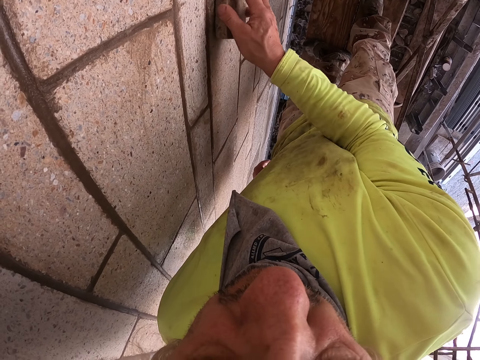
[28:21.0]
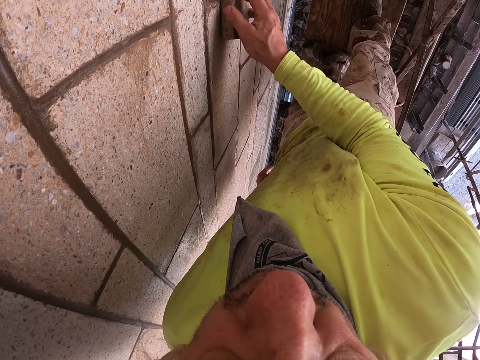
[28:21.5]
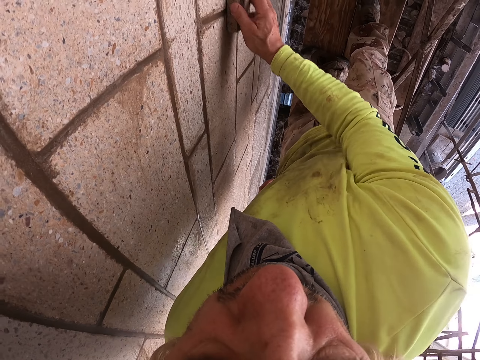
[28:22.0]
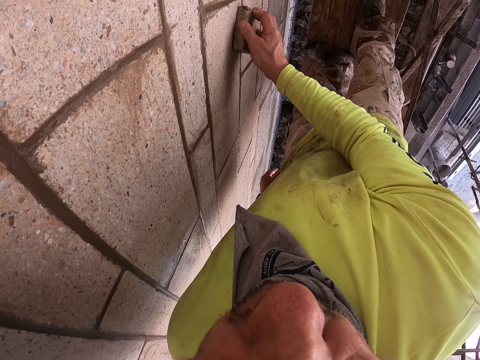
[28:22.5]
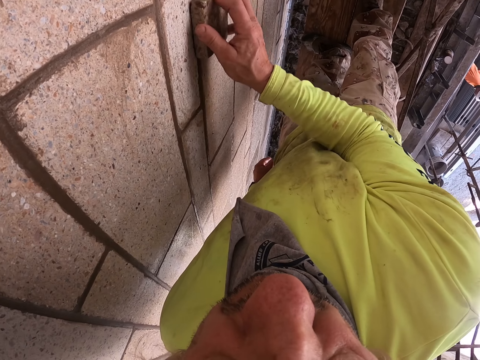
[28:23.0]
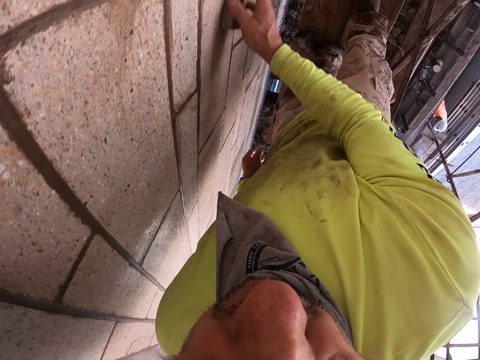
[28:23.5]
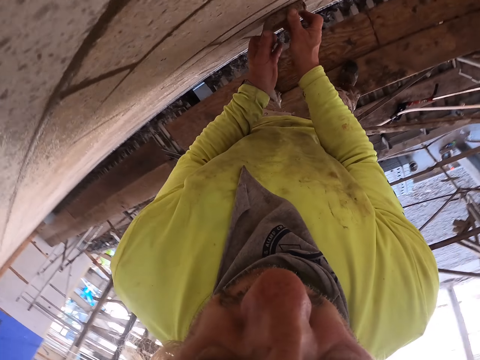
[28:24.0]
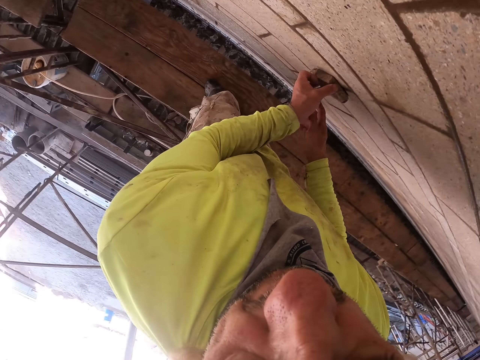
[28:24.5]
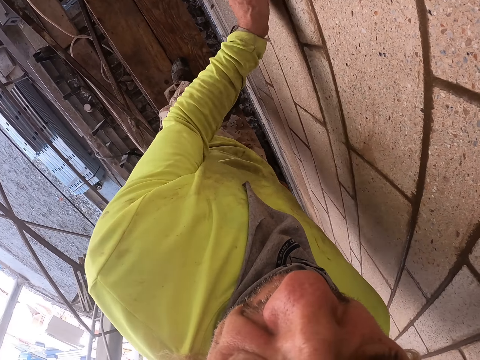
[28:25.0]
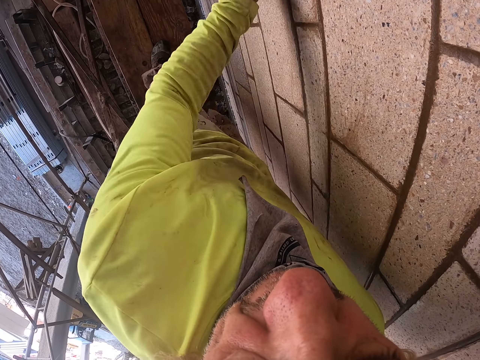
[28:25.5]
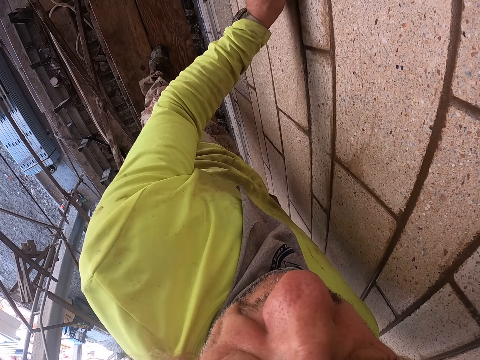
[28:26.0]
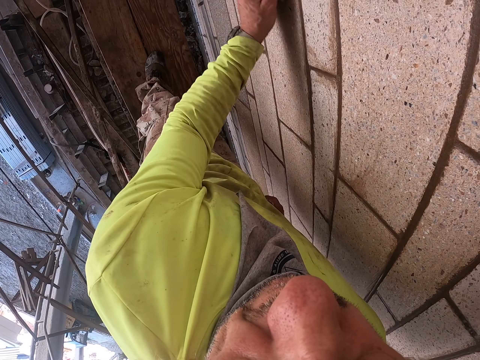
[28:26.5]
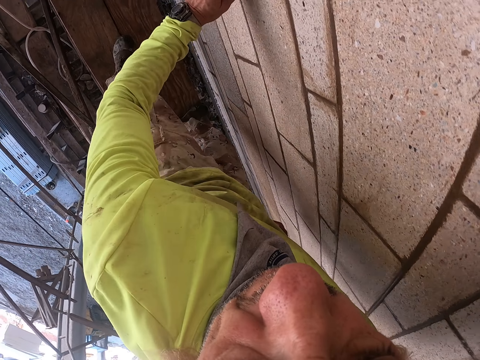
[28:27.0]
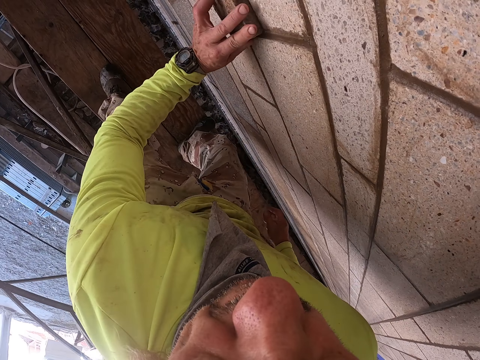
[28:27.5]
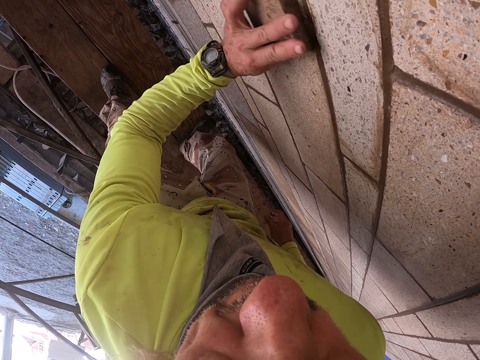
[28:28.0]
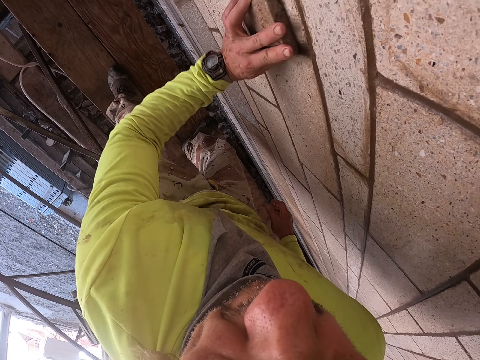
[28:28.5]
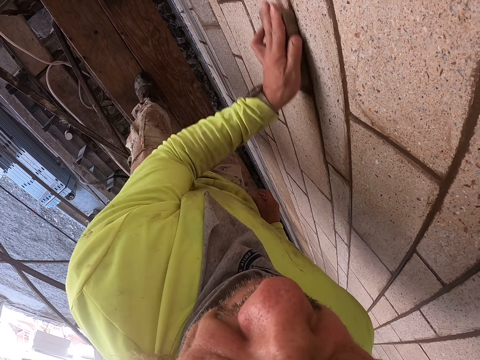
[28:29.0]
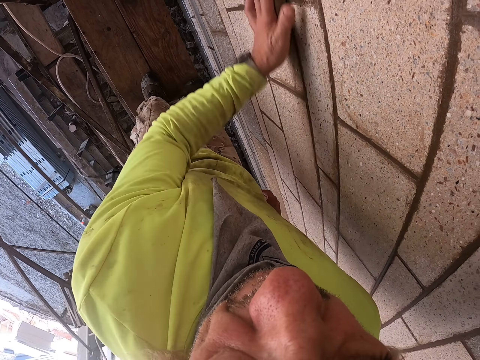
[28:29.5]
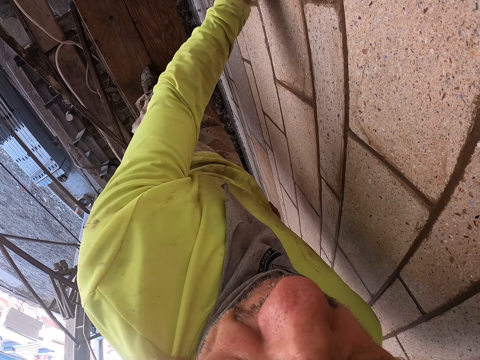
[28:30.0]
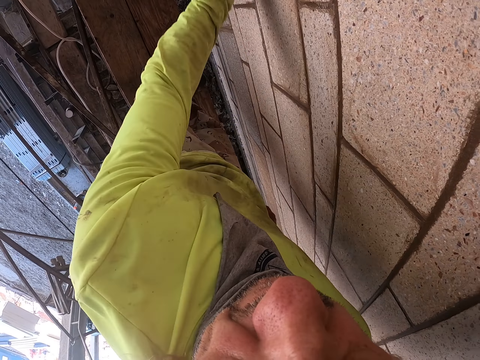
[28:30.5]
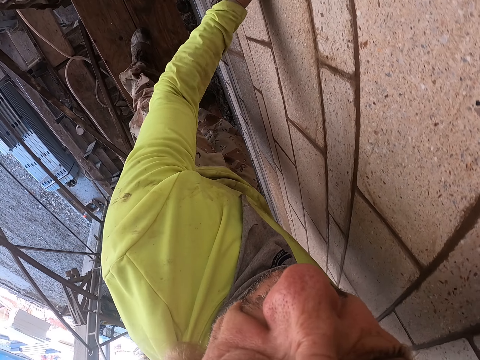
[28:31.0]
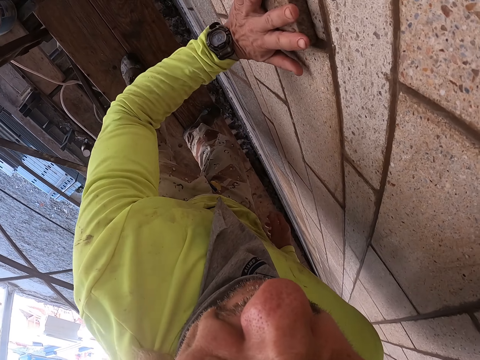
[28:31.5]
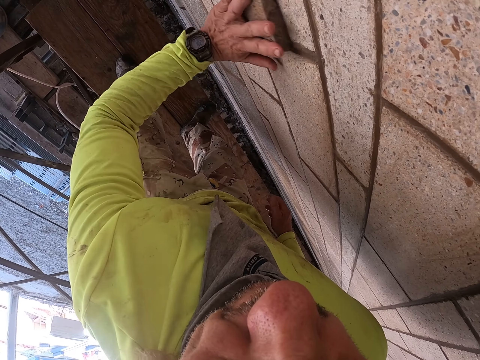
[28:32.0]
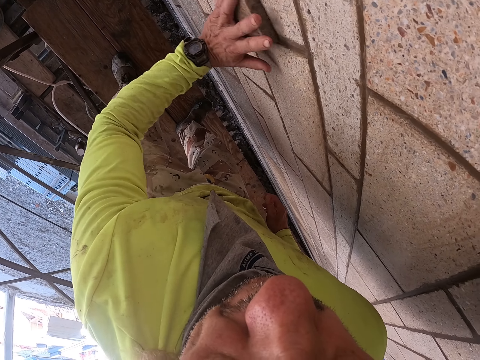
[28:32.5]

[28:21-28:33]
The camera wearer scrapes the wall with the right hand. They exchange the scrap stone into the left hand.

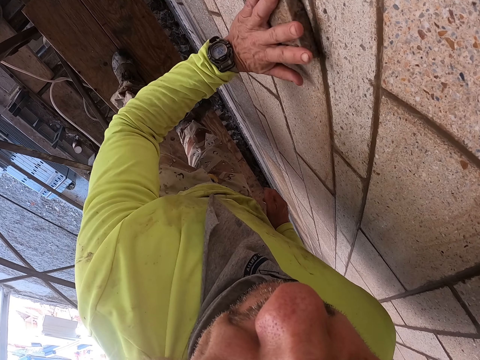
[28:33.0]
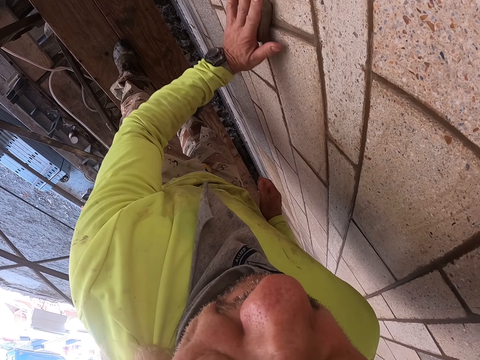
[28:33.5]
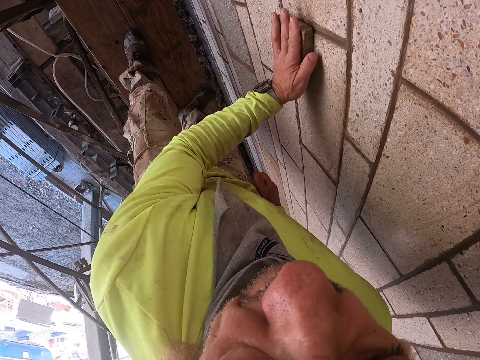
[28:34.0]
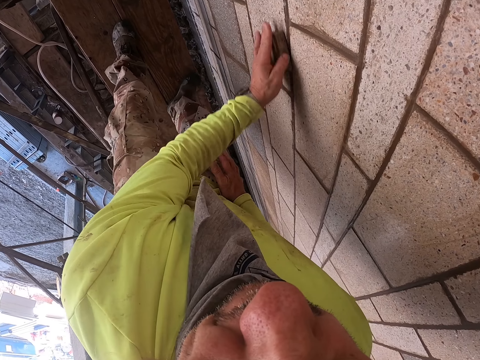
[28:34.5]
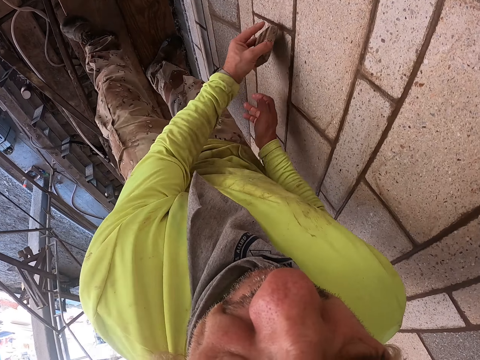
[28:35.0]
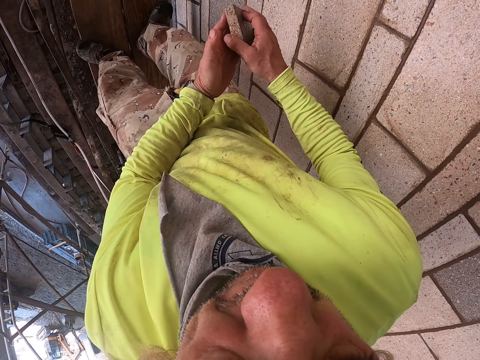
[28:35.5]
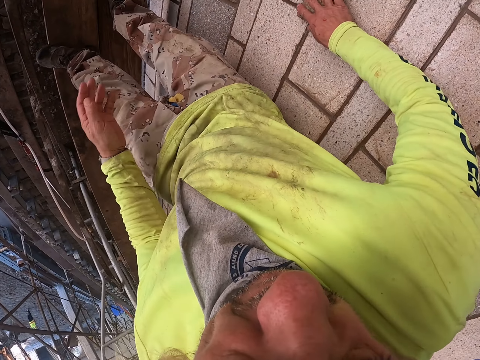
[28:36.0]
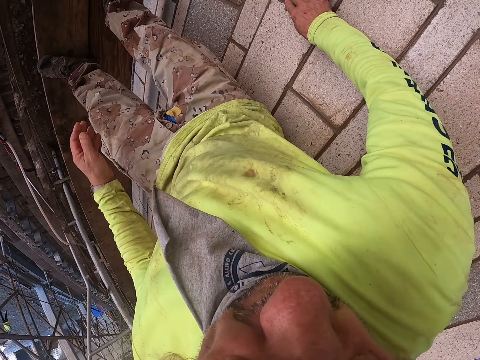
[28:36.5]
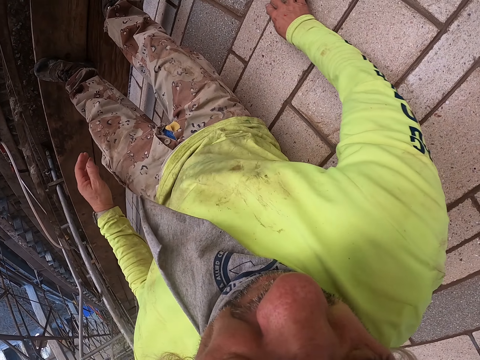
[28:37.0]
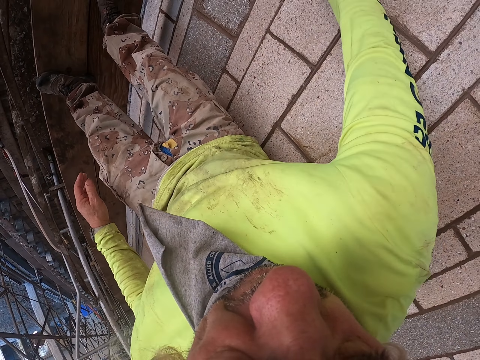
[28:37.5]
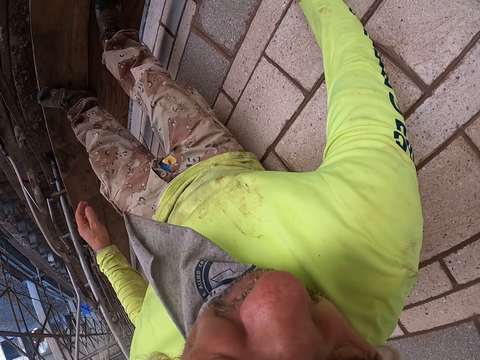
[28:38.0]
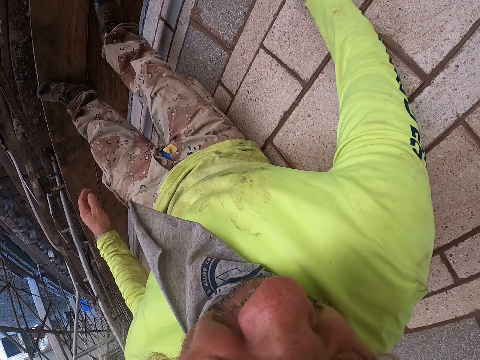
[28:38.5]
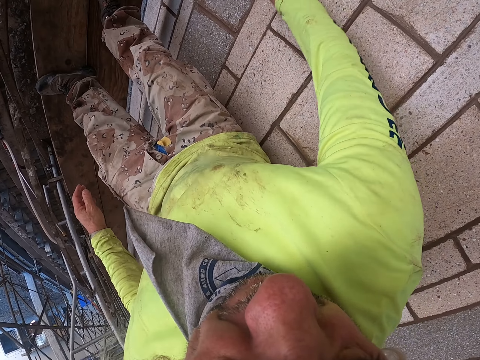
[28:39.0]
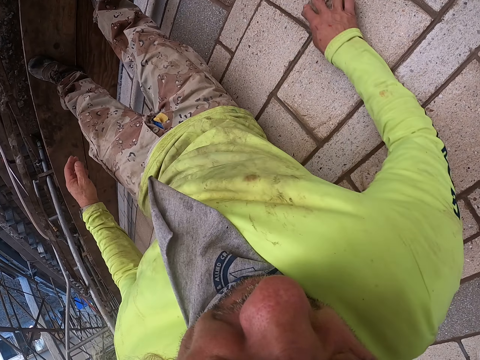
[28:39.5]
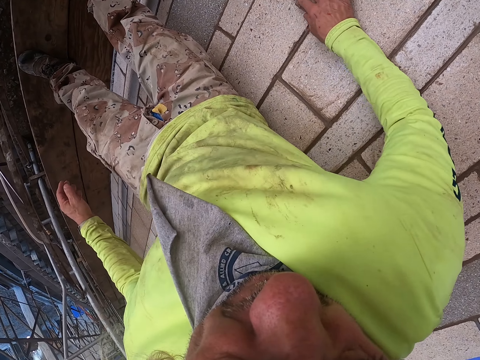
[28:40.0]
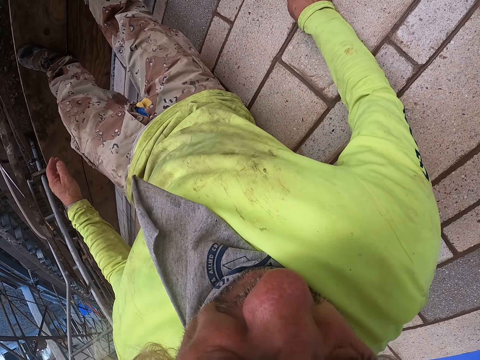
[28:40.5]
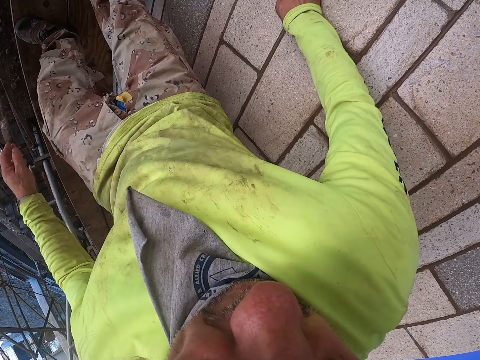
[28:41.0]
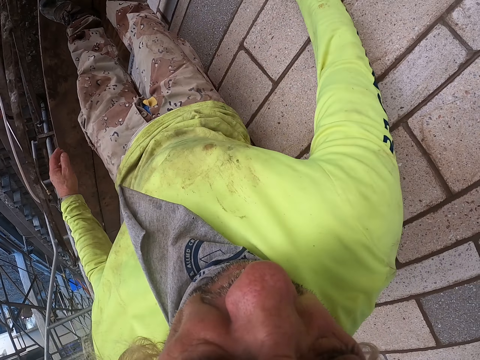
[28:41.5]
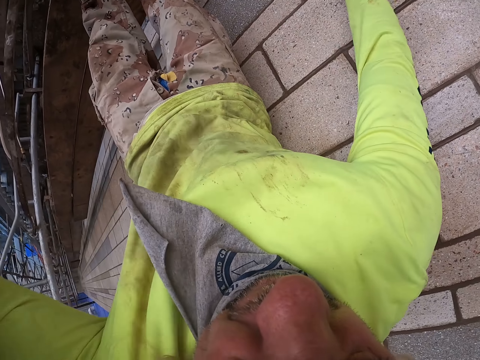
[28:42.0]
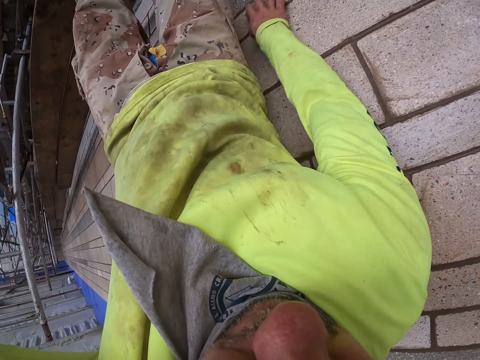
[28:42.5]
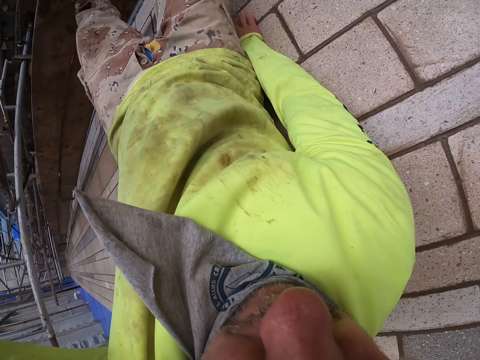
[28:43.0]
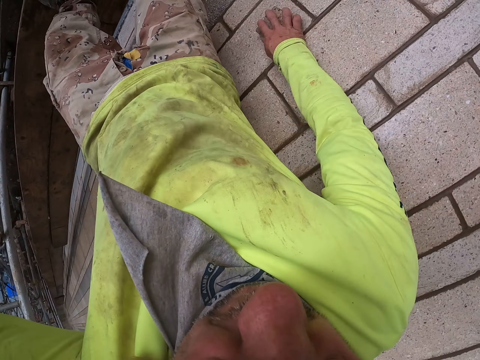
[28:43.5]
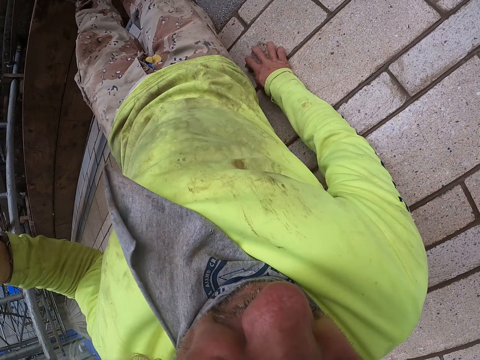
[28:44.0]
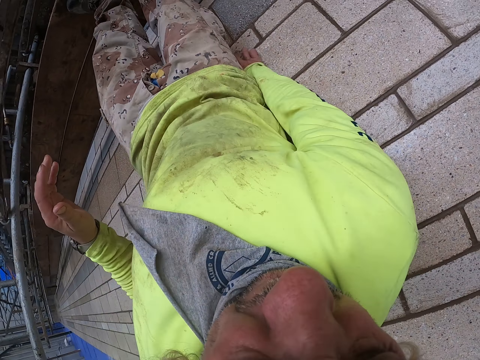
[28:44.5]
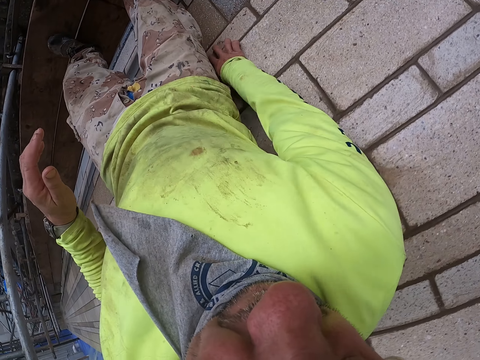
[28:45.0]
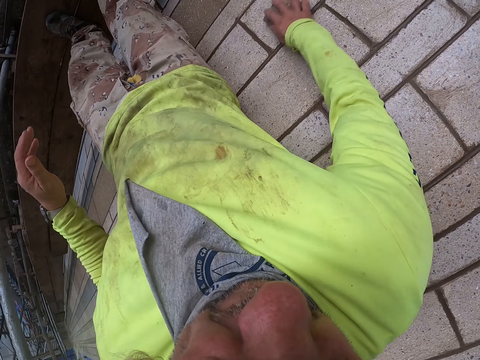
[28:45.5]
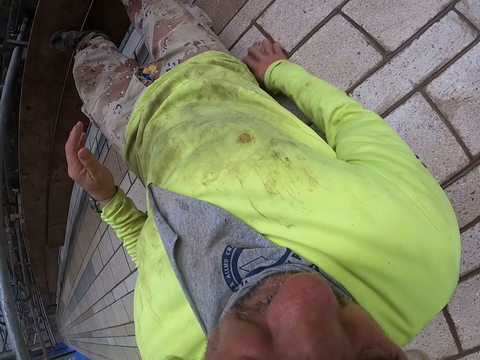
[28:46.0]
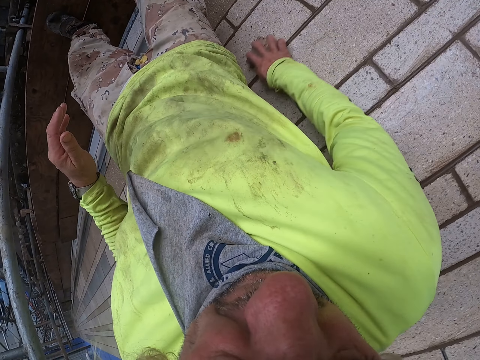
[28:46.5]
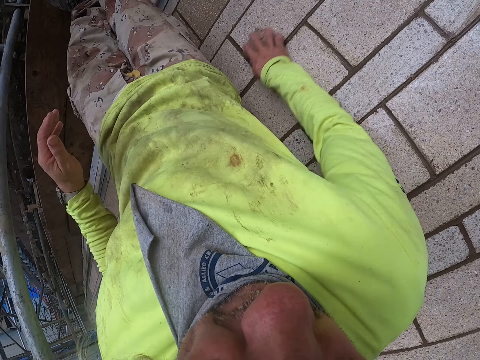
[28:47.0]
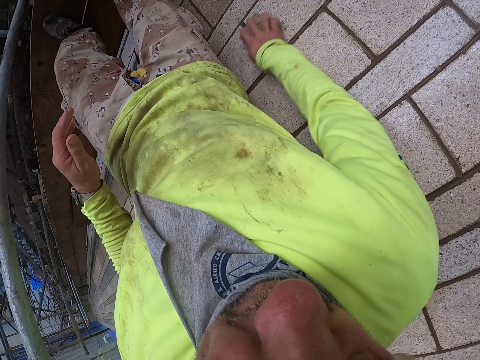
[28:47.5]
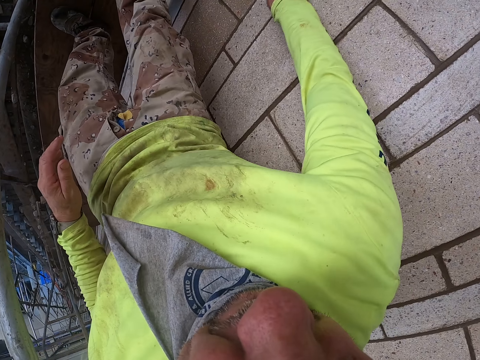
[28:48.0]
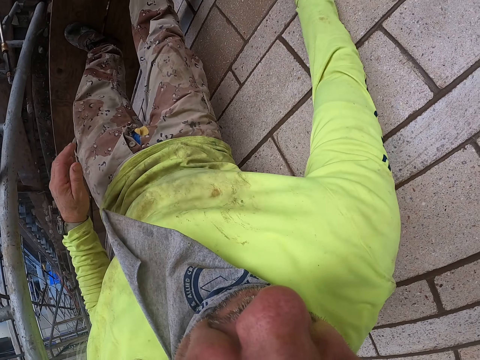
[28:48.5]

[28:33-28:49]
The camera wearer scrapes the wall with the left hand. They exchange the scrap stone into the right hand.
